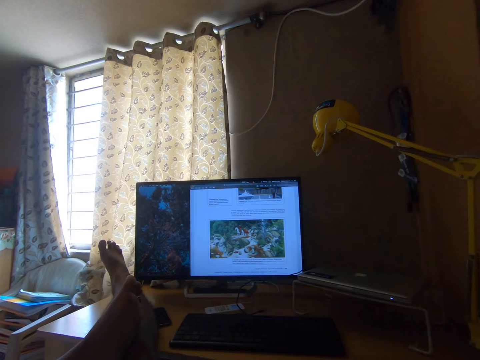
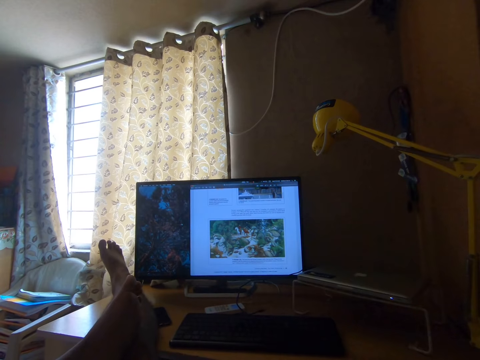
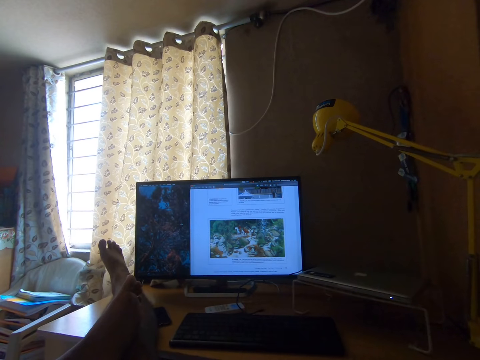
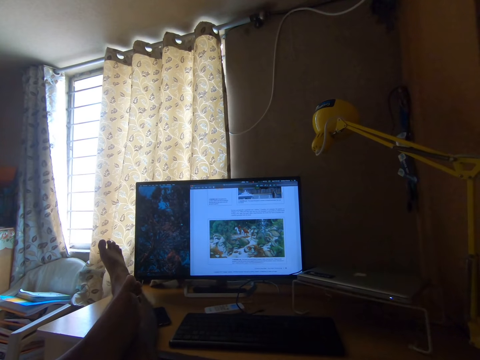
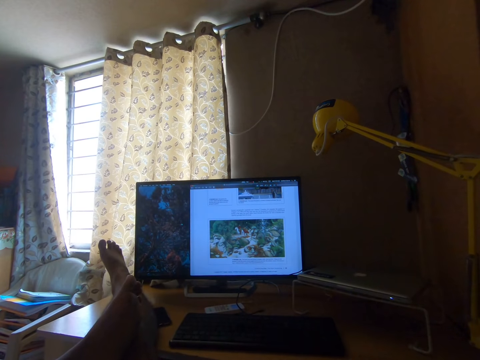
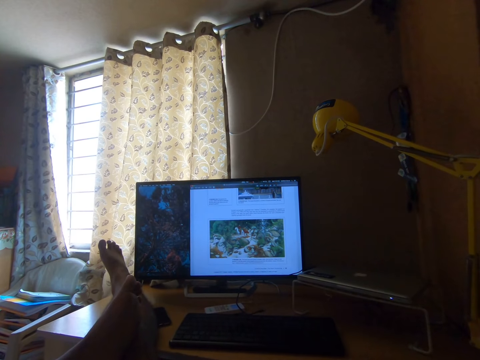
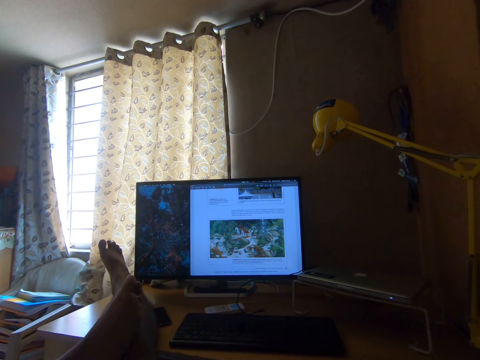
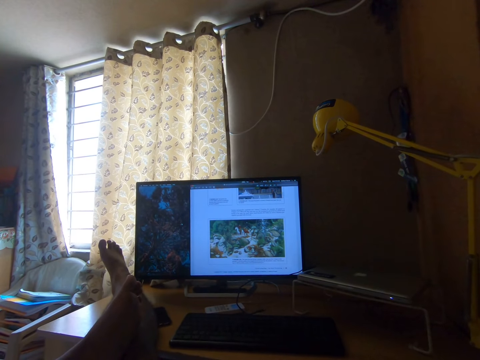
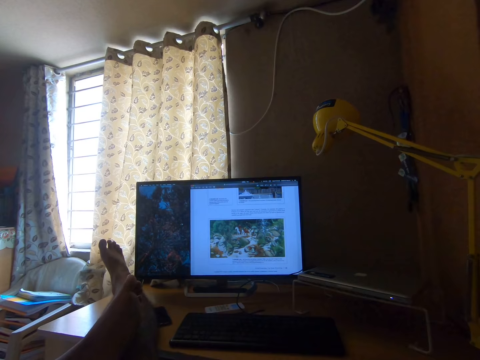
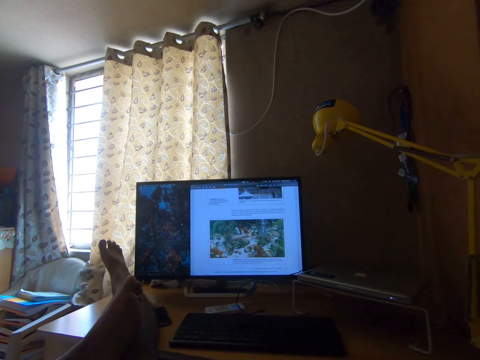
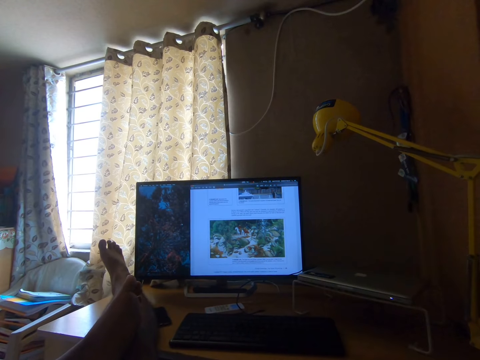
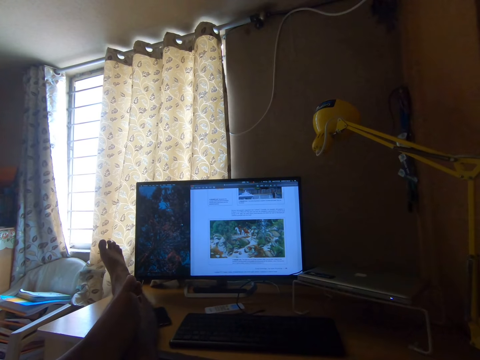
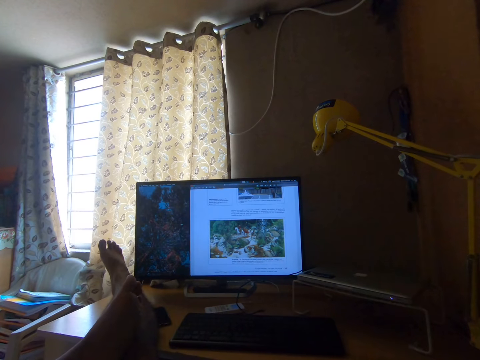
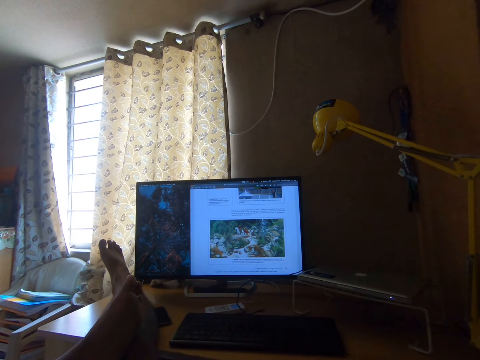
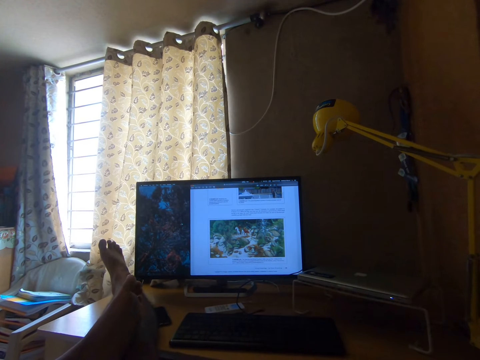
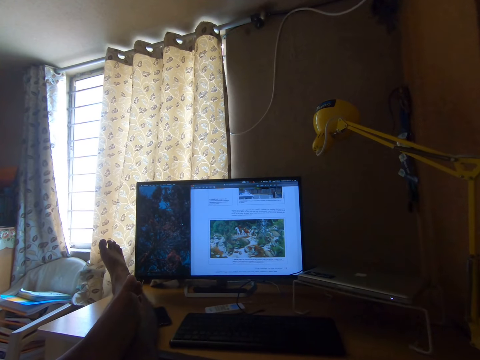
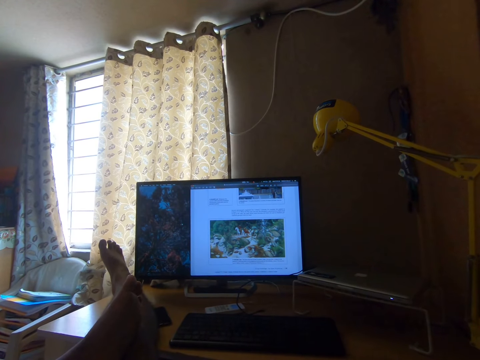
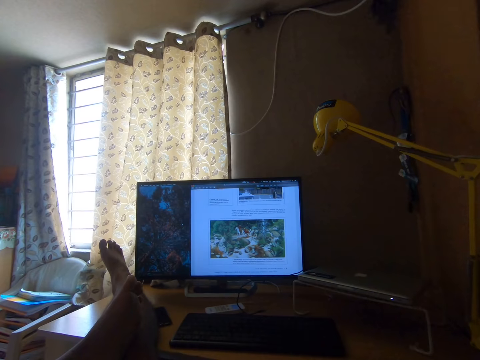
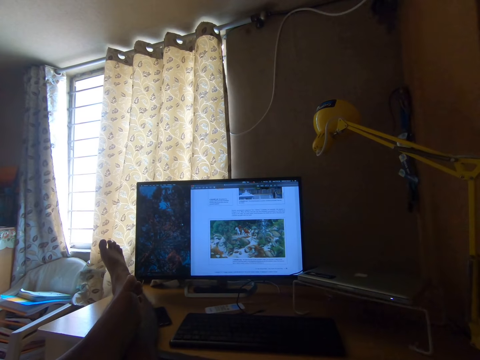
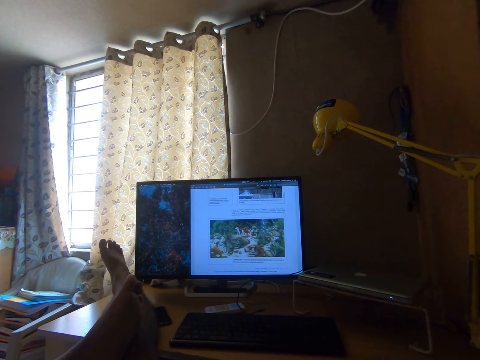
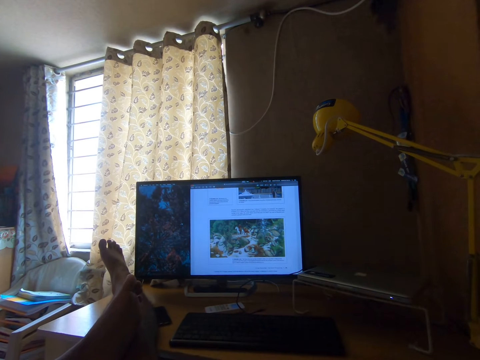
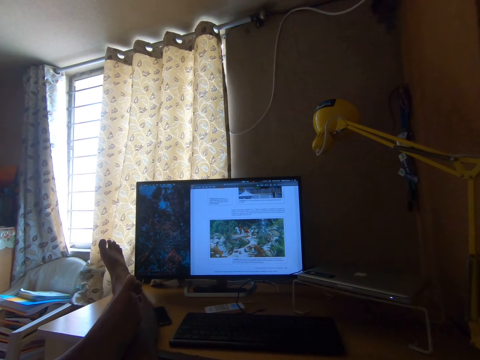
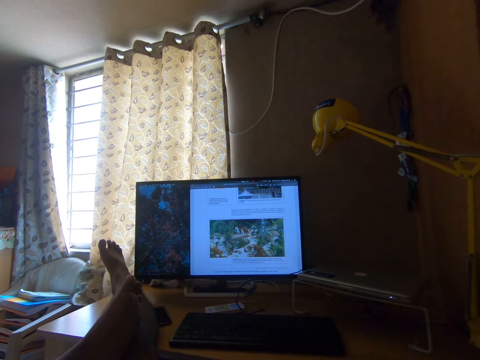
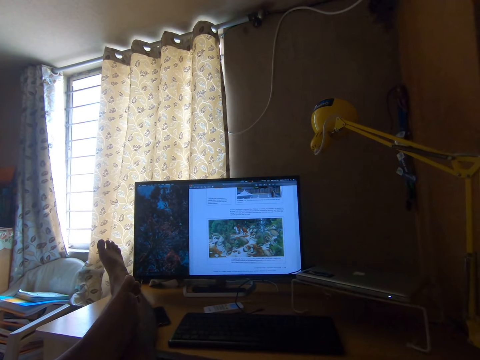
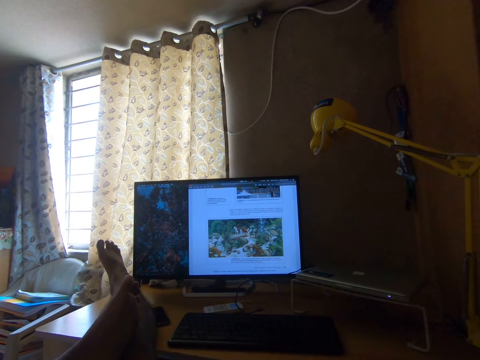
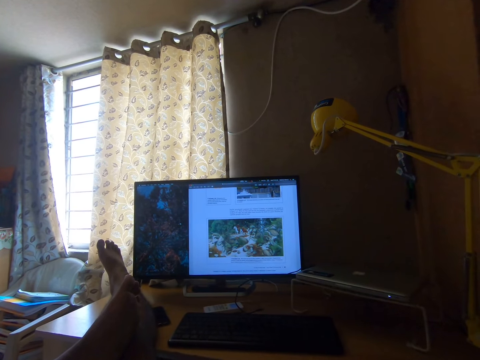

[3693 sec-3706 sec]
The camera wearer reads out the texts on the computer monitor.

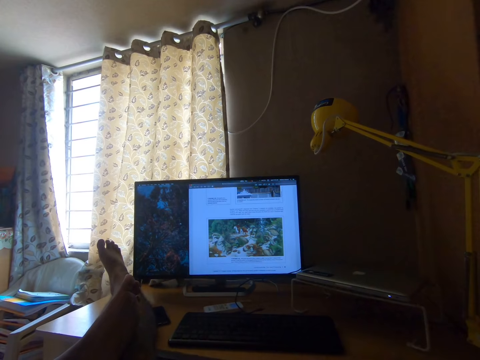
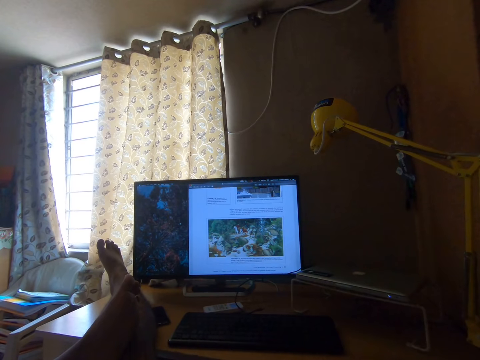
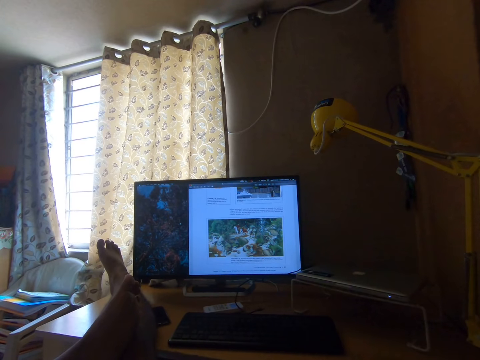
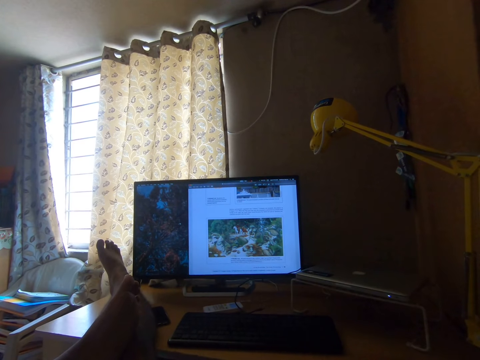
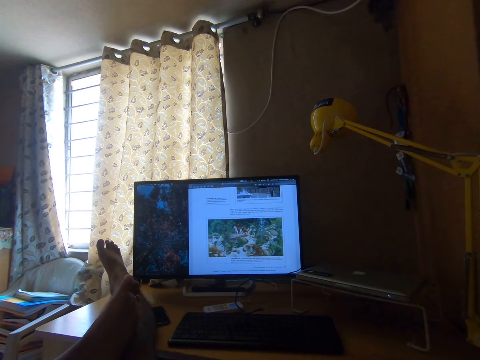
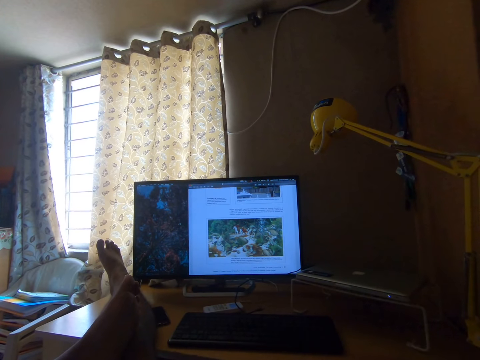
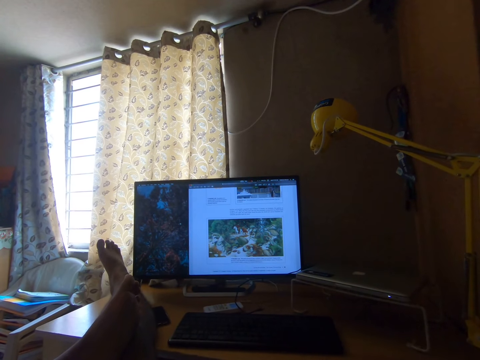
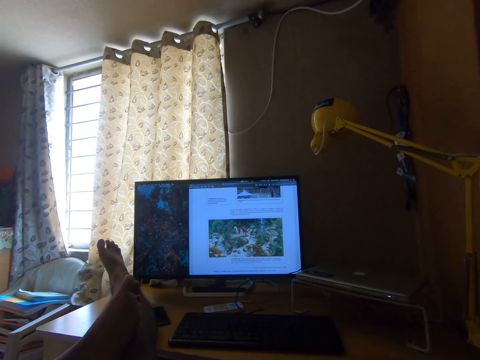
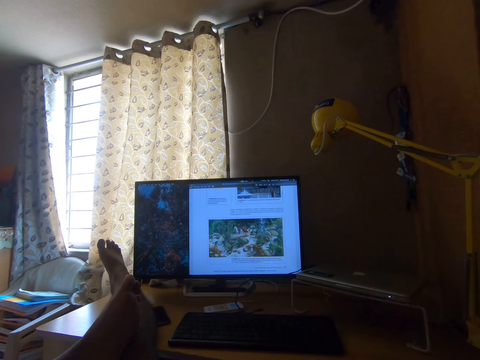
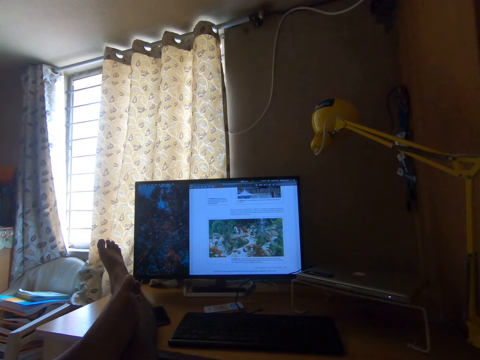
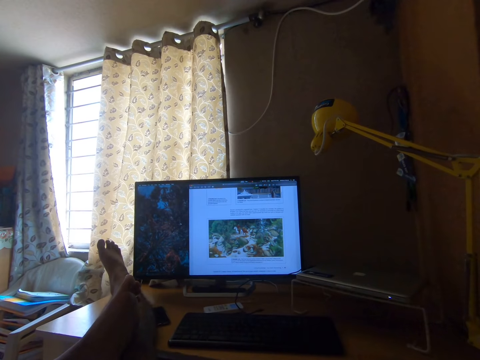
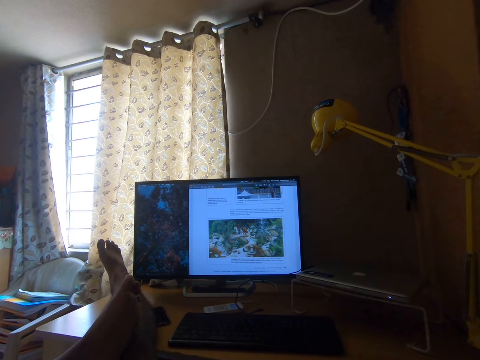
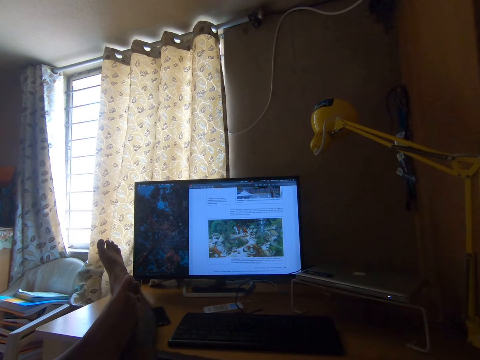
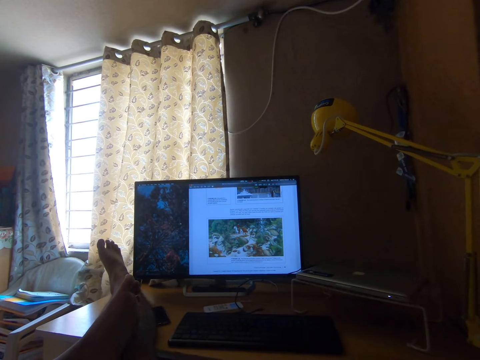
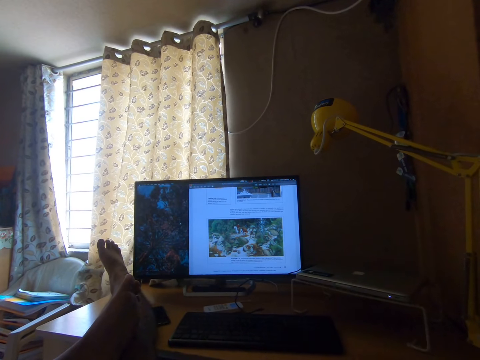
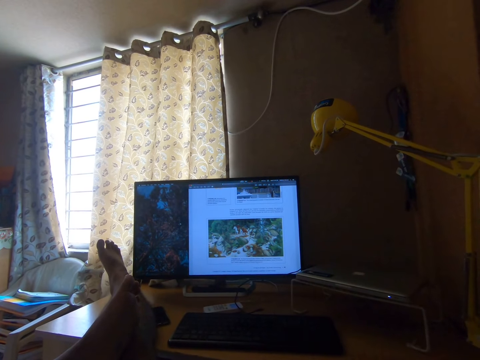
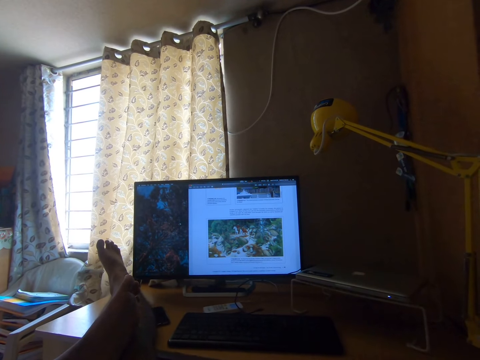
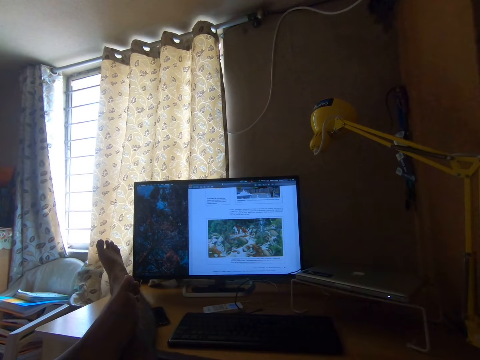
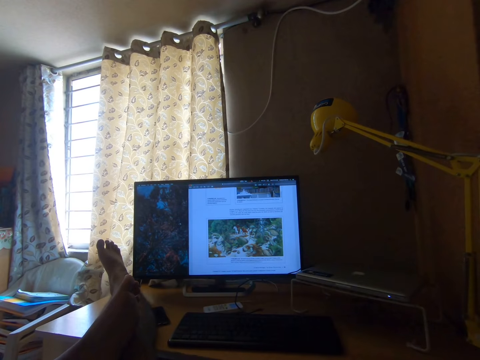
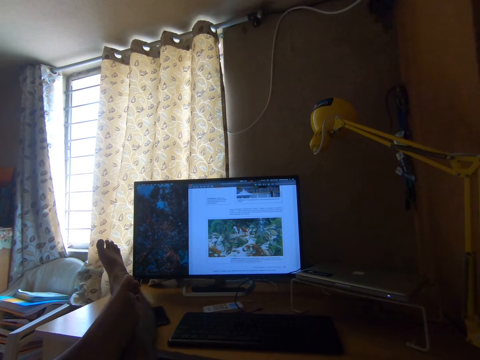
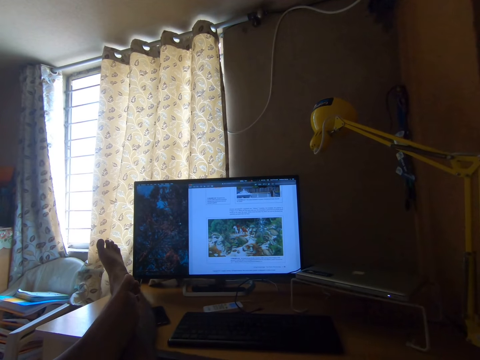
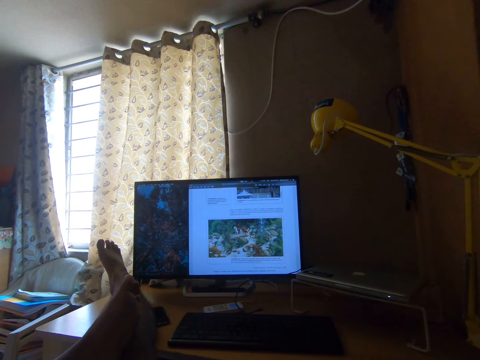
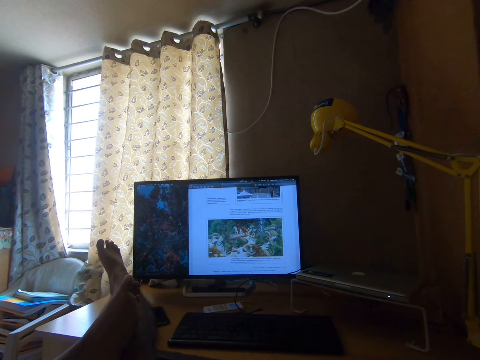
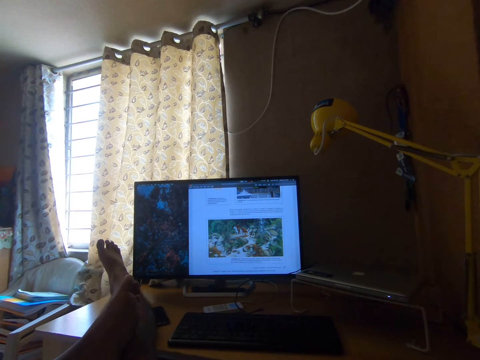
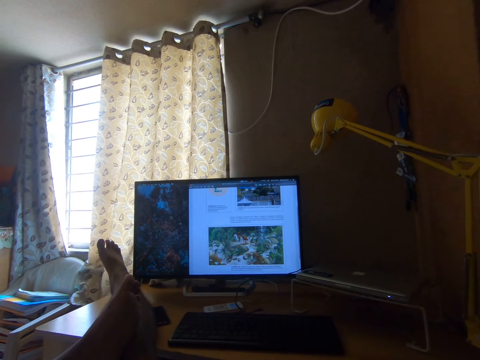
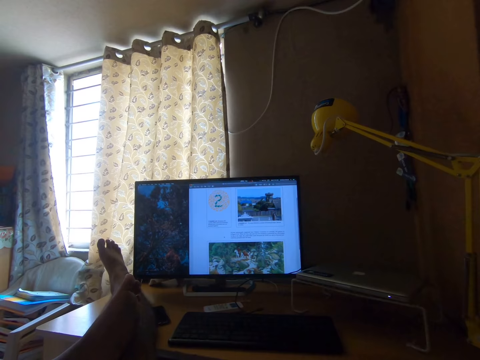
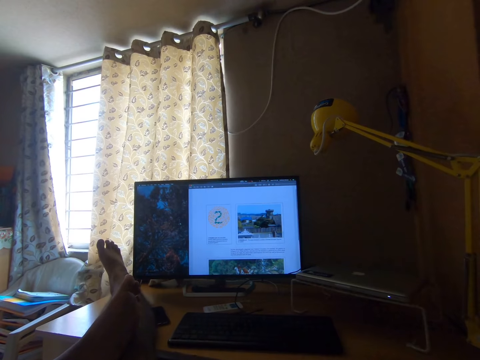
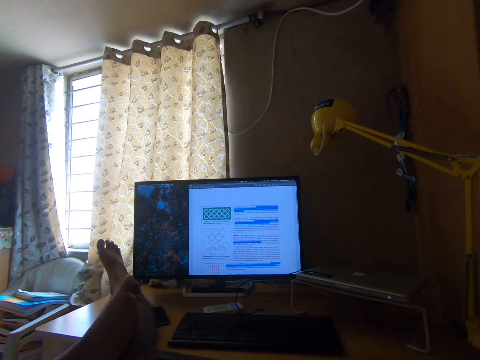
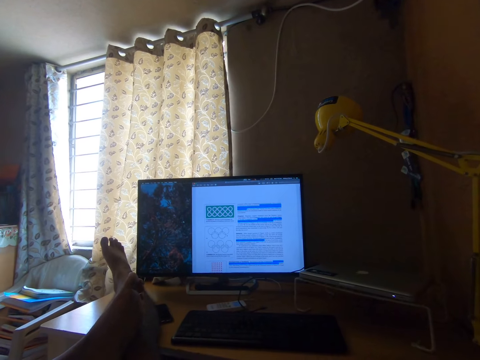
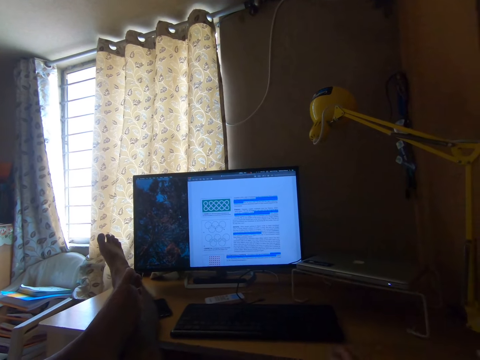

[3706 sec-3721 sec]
The camera wearer reads out the texts on the computer monitor. They operate the desktop computer.
